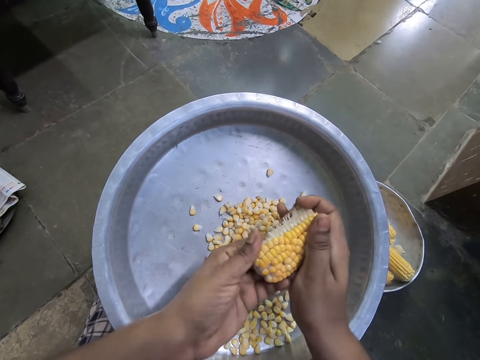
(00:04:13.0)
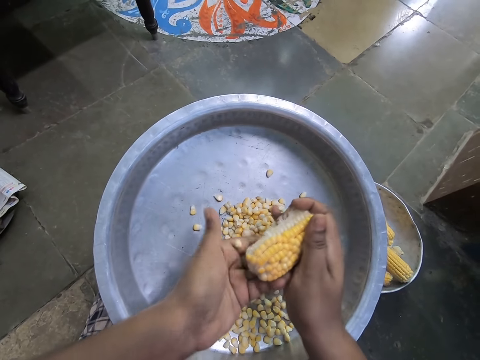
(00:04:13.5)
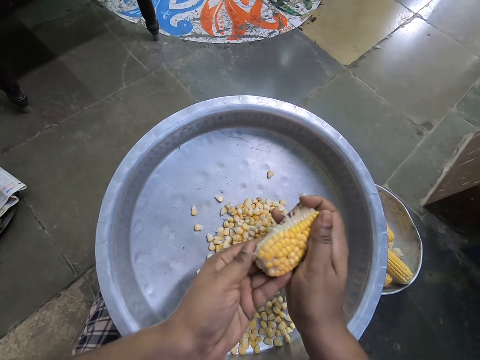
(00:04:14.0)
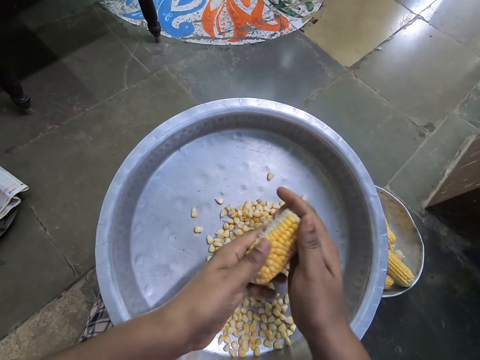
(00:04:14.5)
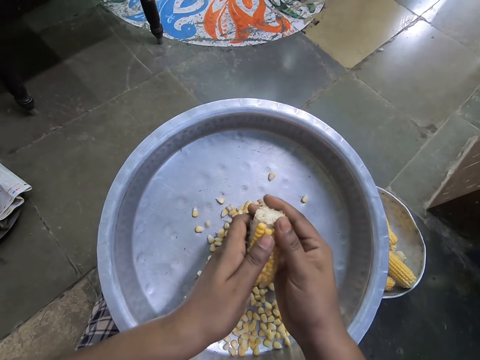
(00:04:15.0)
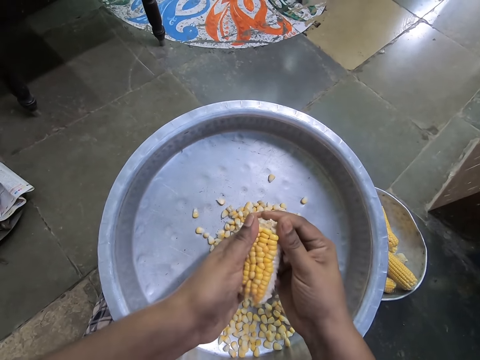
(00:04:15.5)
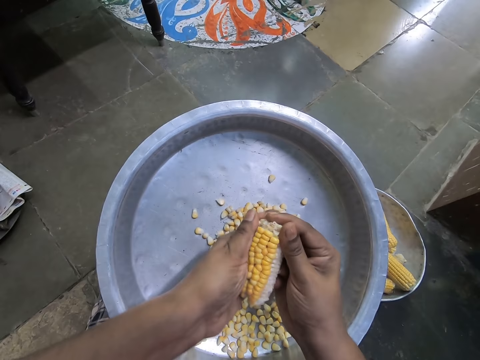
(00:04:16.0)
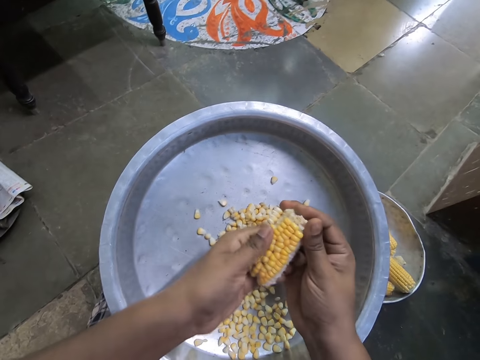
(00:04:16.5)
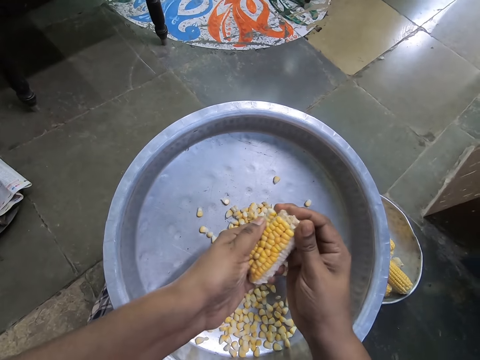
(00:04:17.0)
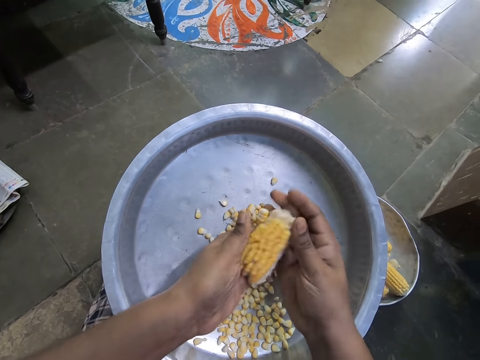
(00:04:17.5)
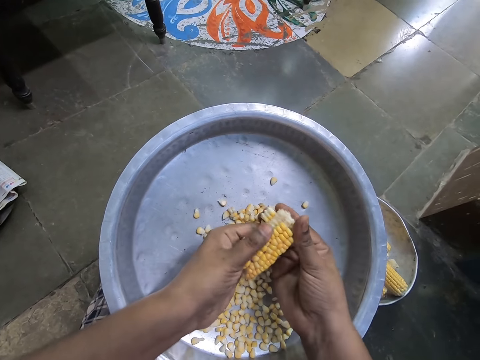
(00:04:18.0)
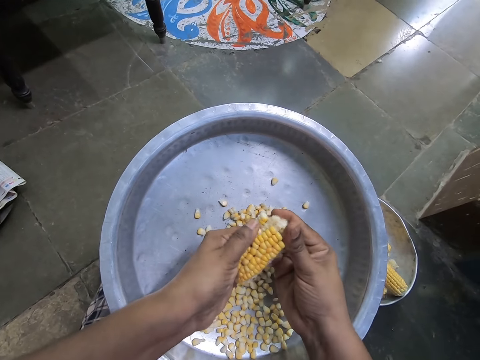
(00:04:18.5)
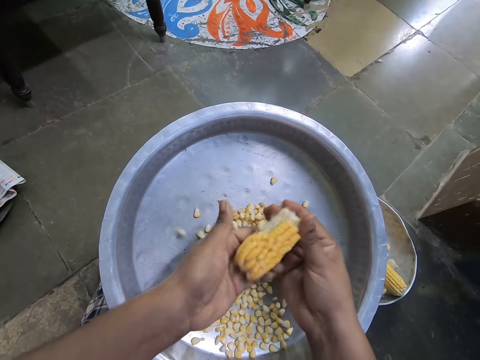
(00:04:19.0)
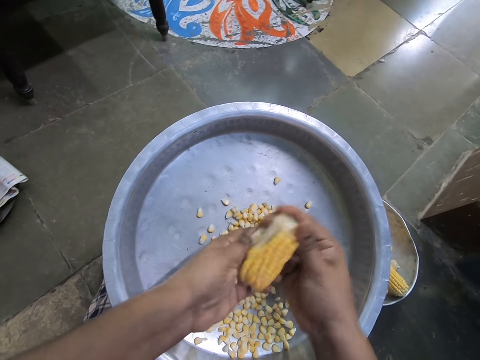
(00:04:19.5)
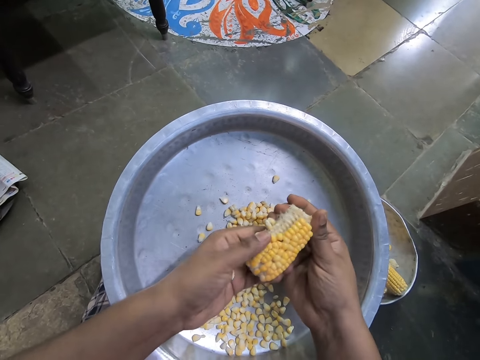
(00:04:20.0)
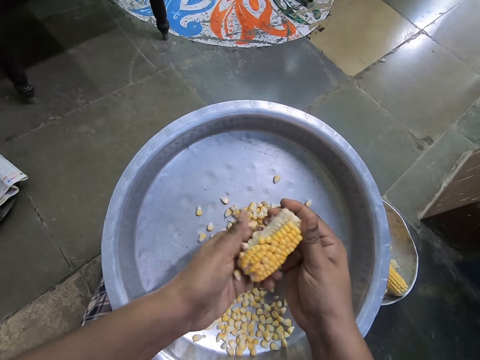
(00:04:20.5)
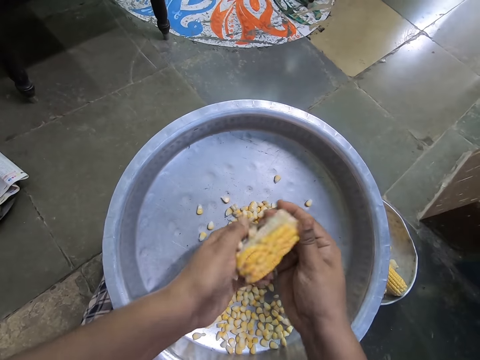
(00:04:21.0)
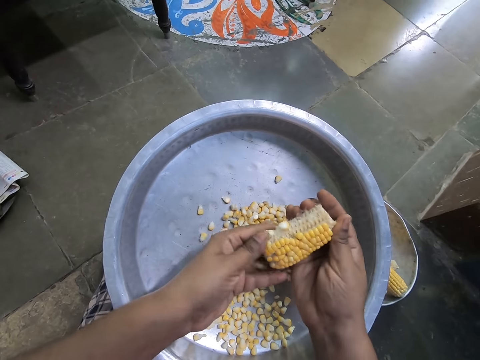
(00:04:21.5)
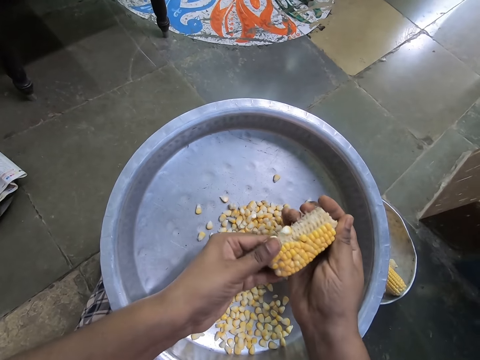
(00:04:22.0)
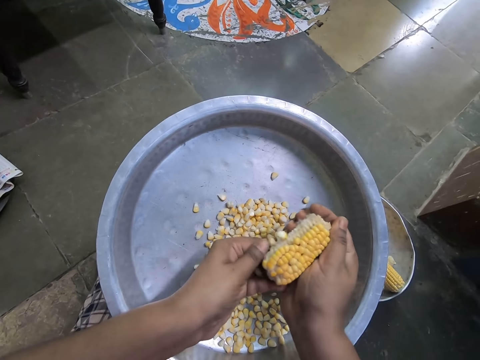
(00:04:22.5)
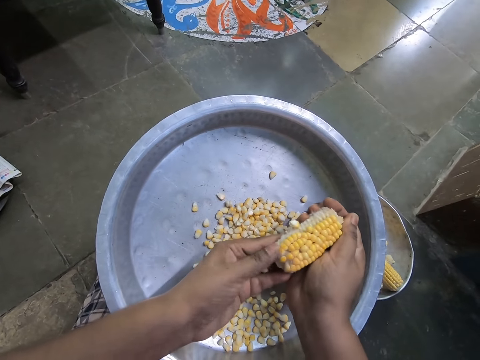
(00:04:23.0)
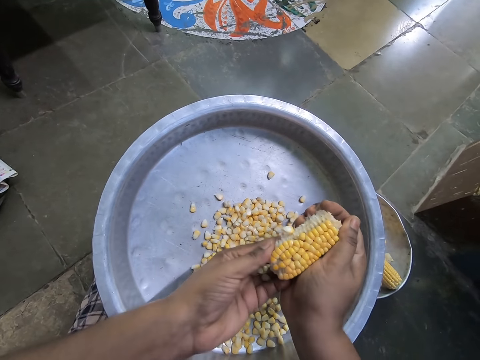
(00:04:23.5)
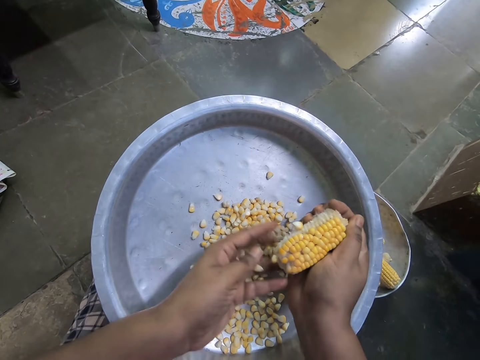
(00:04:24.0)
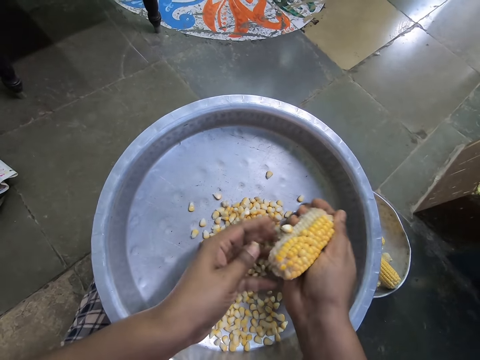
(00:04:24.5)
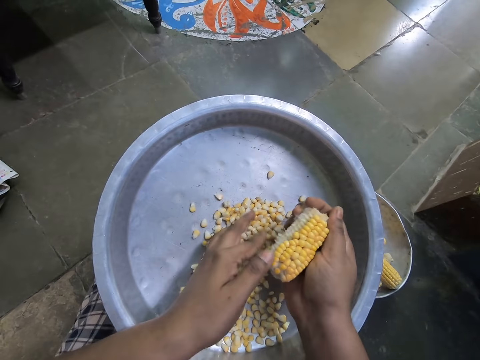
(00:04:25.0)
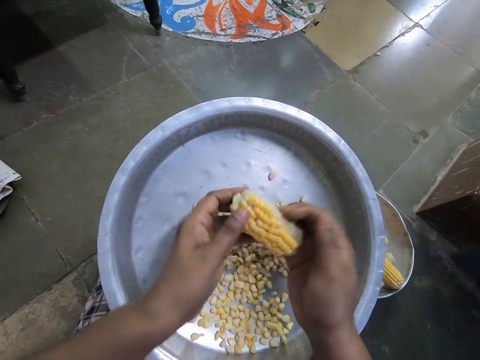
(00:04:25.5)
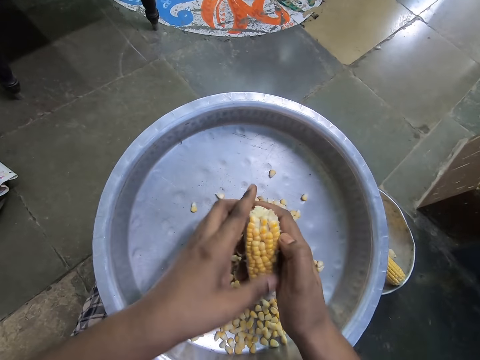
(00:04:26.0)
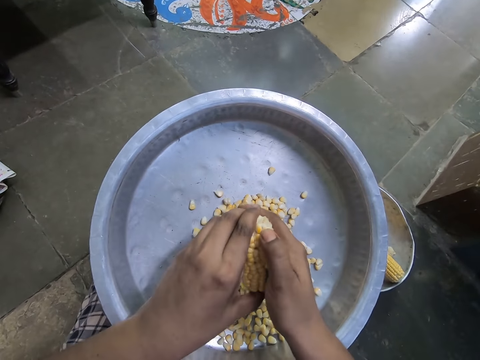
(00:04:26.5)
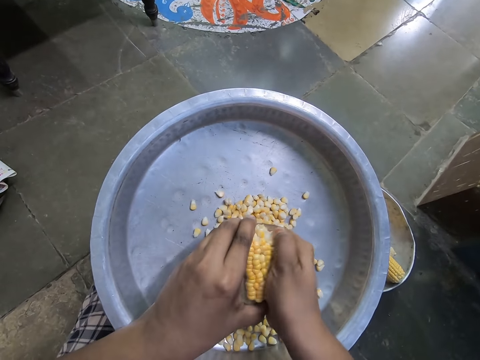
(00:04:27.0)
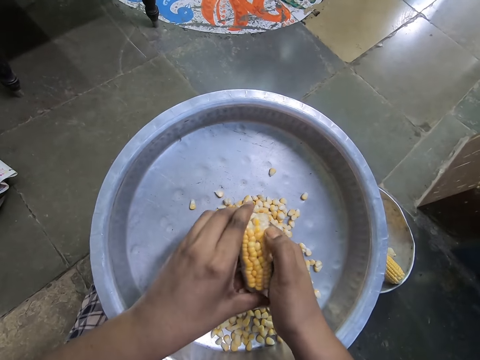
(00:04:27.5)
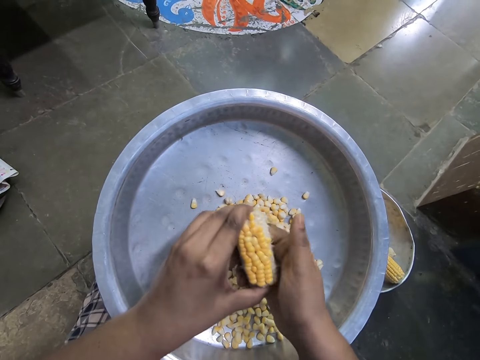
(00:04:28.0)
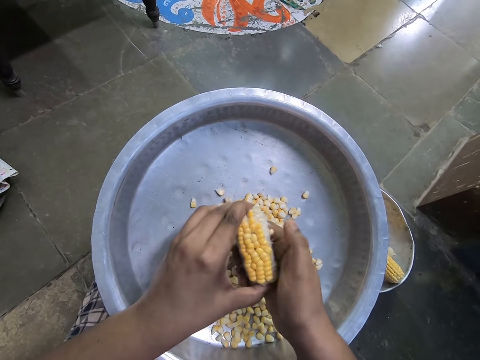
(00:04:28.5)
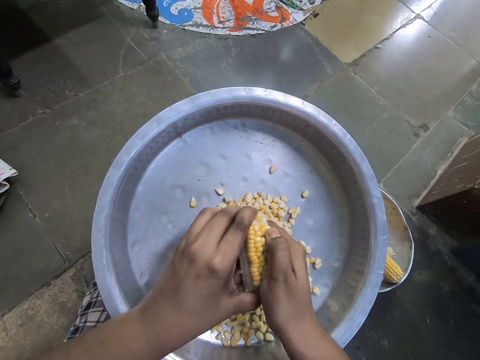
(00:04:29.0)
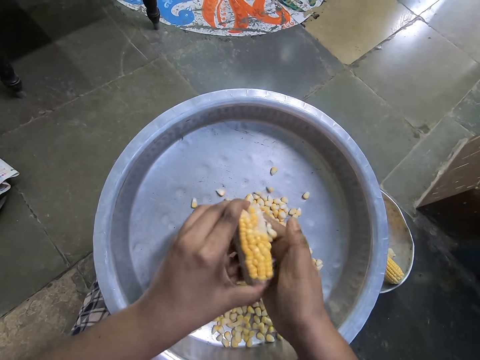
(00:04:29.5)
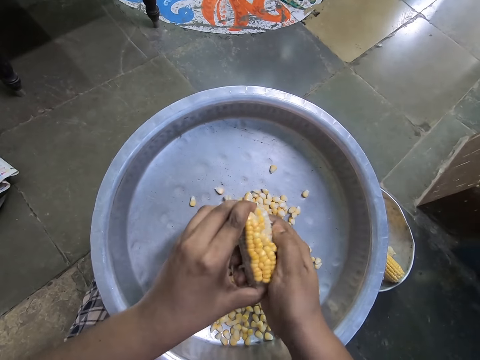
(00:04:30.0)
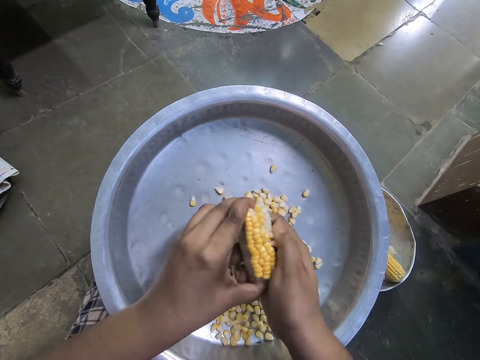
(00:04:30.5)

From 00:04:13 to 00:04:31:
The camera wearer peels corn from the corn stem in her left hand with her right hand into the plate.

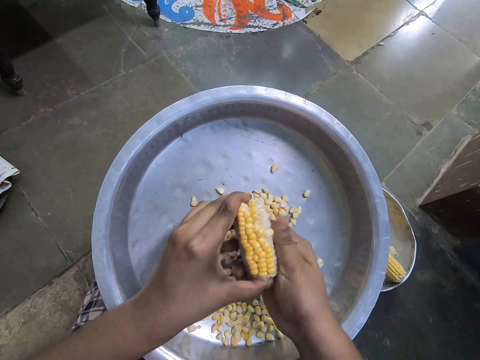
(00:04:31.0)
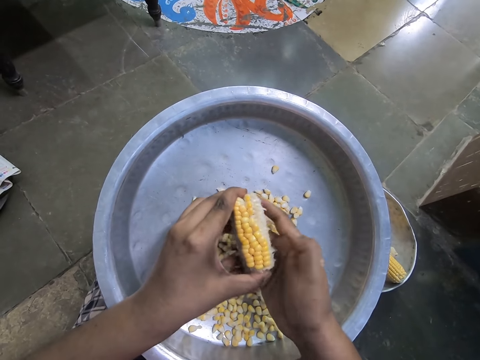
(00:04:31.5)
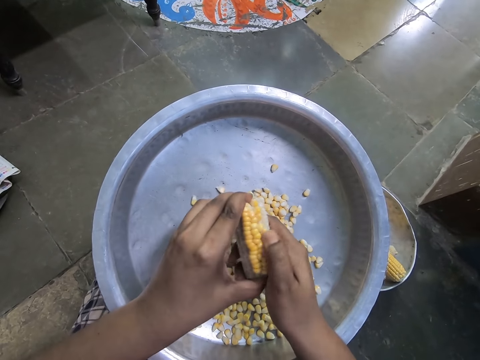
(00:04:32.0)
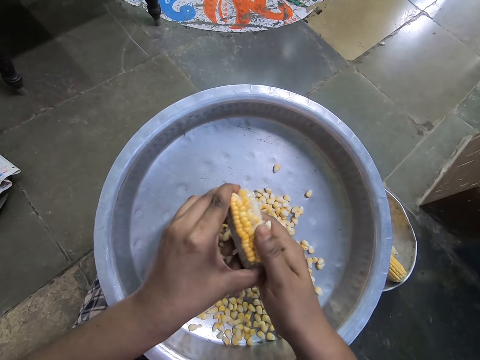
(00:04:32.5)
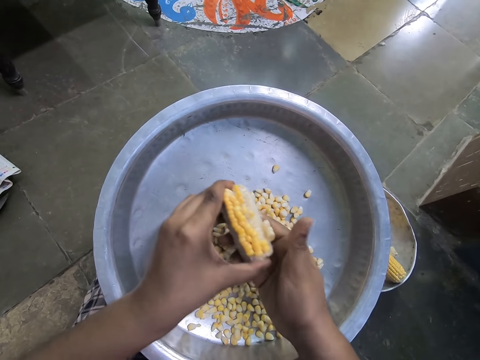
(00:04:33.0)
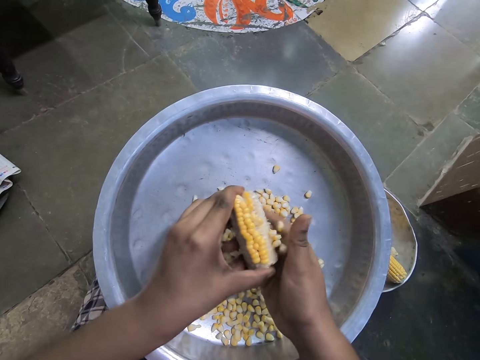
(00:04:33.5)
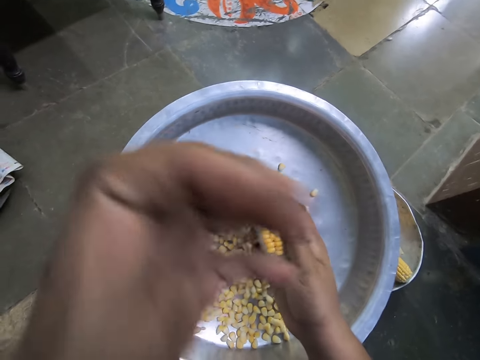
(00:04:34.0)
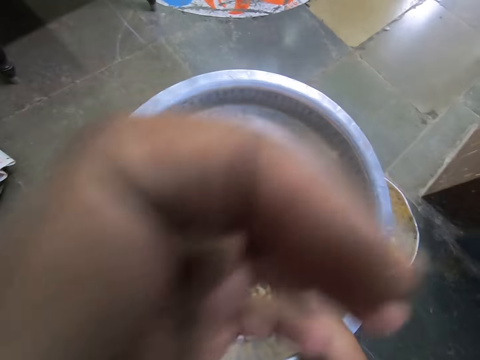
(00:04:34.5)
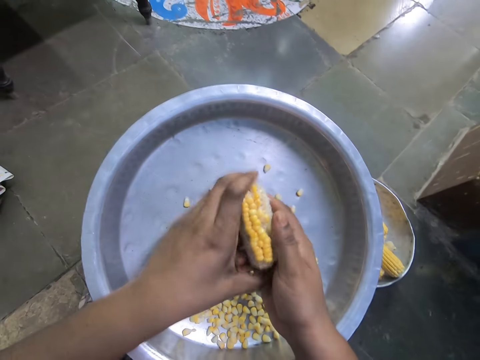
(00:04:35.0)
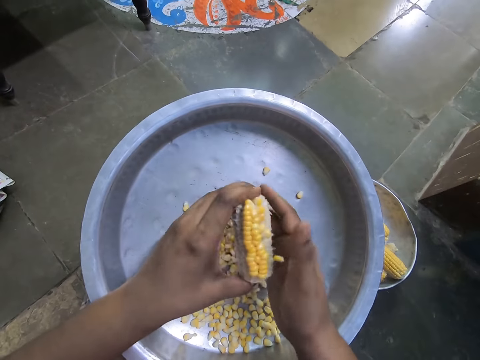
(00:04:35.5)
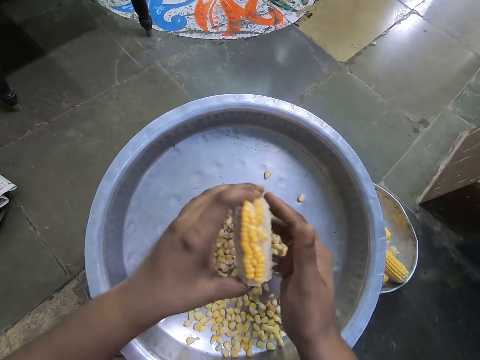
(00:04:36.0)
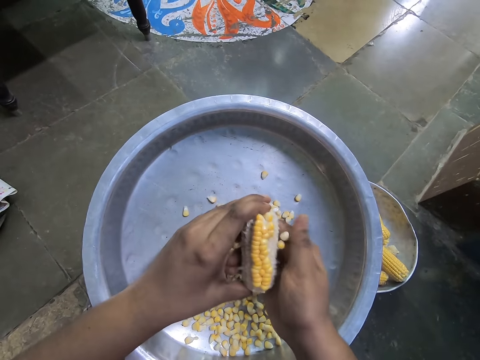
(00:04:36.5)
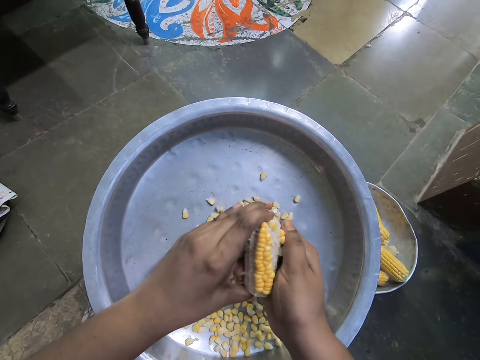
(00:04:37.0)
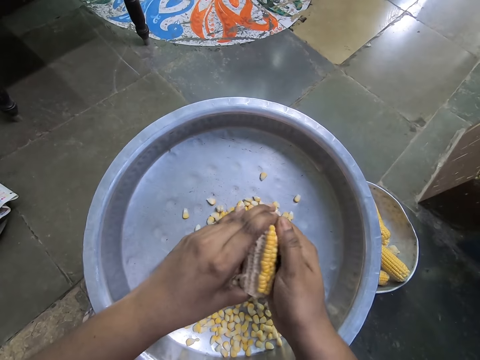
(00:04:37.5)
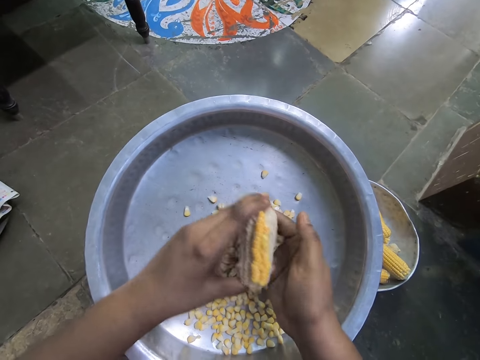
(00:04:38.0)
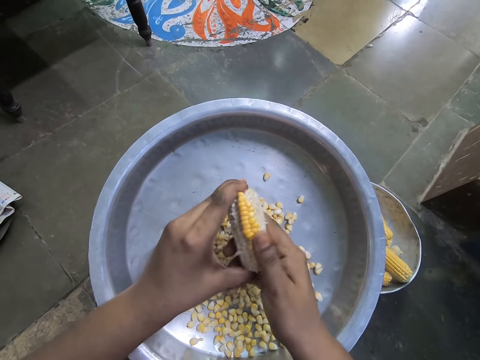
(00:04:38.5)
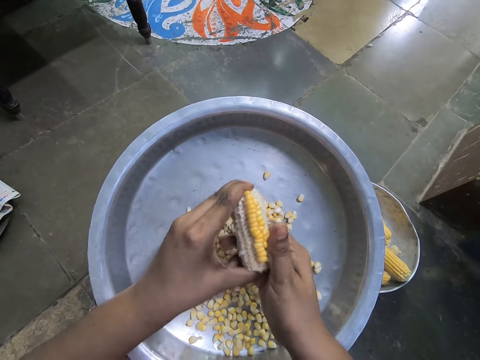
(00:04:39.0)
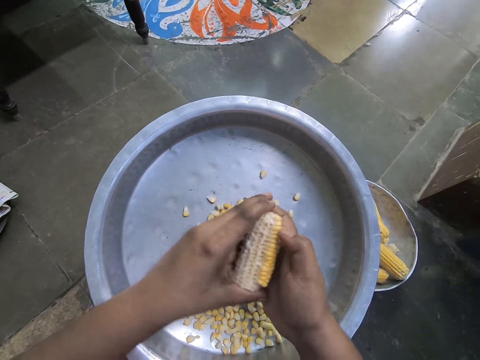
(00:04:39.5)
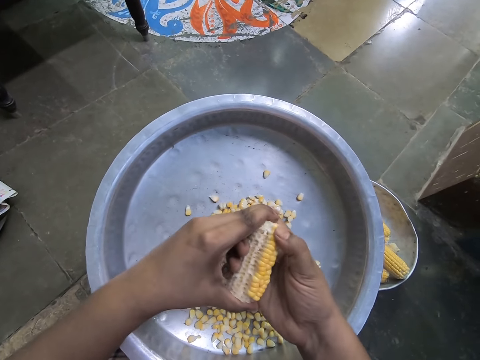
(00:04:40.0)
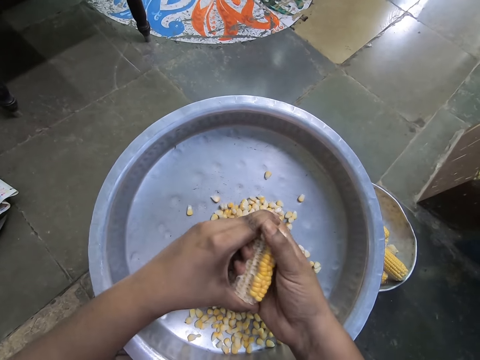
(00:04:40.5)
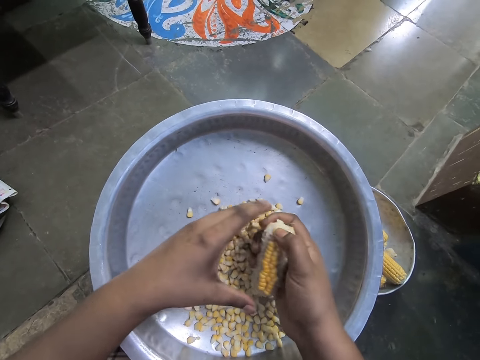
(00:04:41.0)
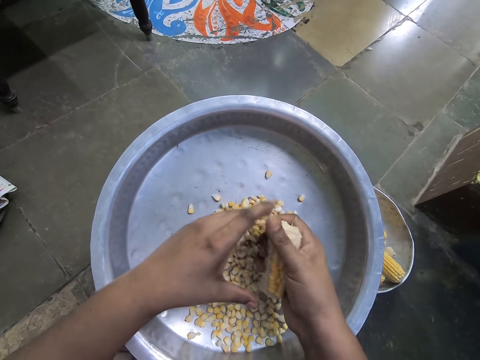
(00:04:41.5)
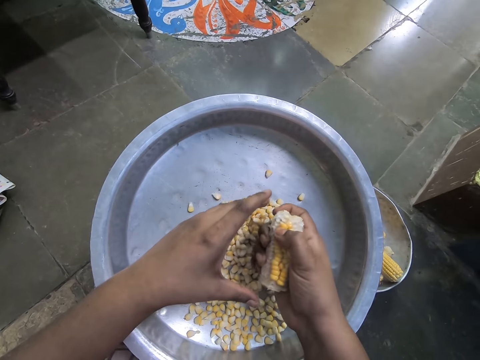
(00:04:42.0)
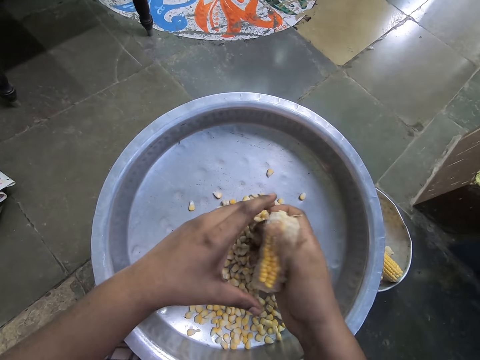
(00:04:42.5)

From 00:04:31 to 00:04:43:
The camera wearer holds the corn with her right hand. She scratches her nose with her left hand. She peels corn from the corn stem in her left hand with her right hand into the plate. She peels corn from the corn stem in her right hand with her right hand into the plate.
